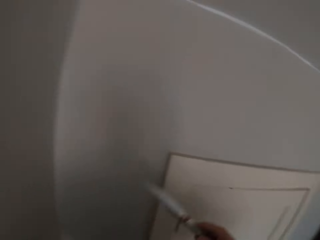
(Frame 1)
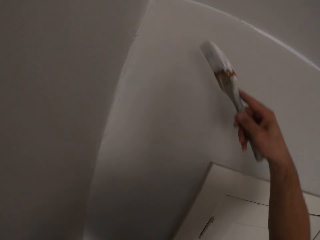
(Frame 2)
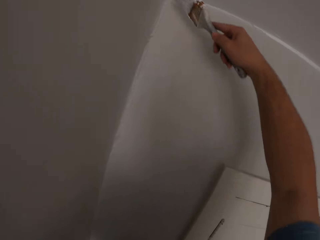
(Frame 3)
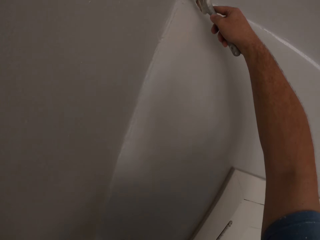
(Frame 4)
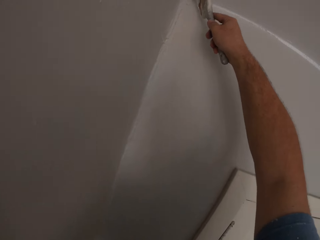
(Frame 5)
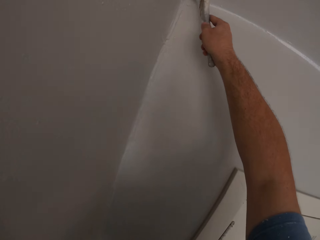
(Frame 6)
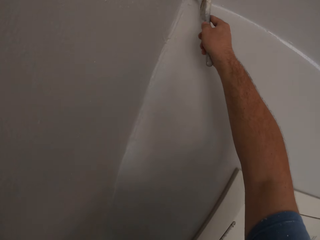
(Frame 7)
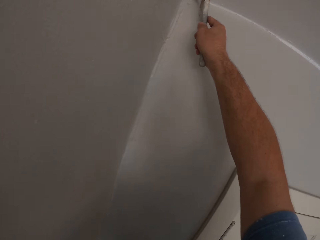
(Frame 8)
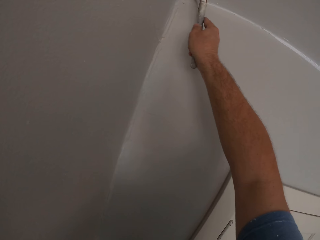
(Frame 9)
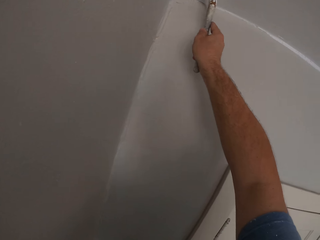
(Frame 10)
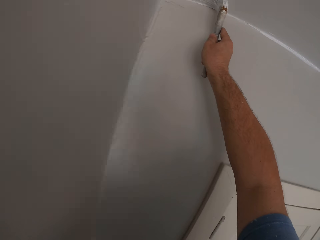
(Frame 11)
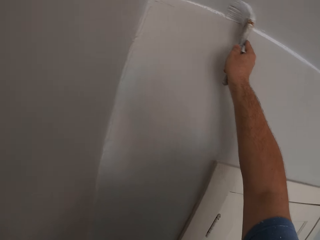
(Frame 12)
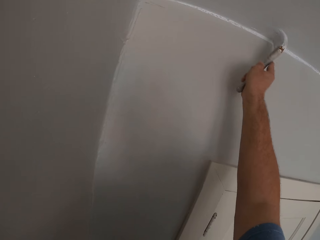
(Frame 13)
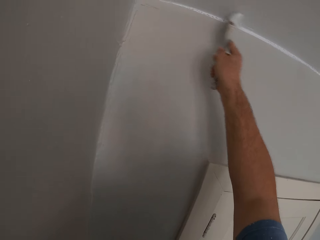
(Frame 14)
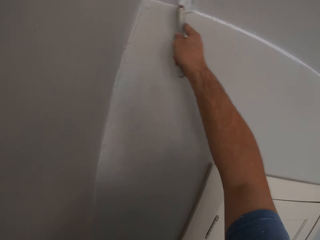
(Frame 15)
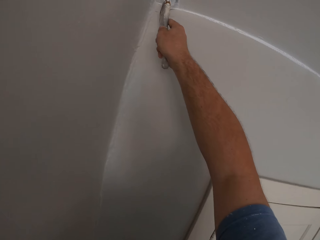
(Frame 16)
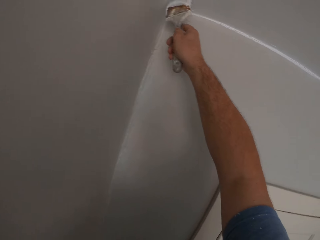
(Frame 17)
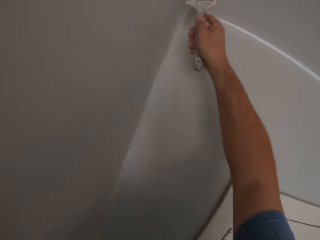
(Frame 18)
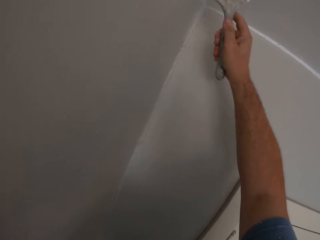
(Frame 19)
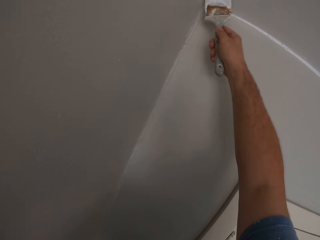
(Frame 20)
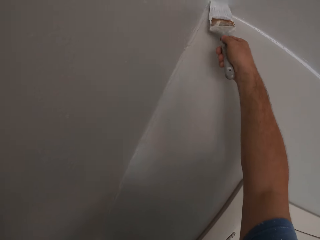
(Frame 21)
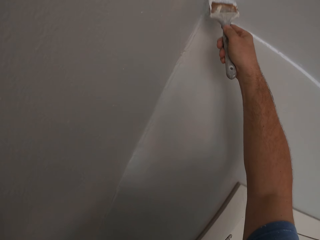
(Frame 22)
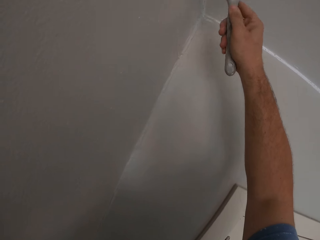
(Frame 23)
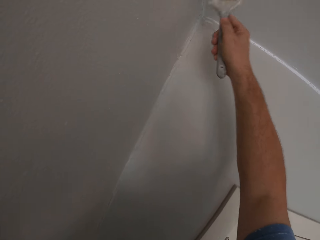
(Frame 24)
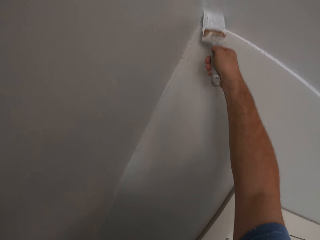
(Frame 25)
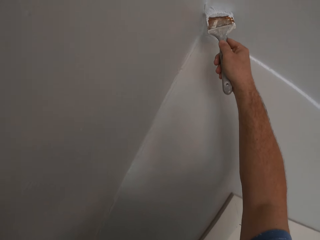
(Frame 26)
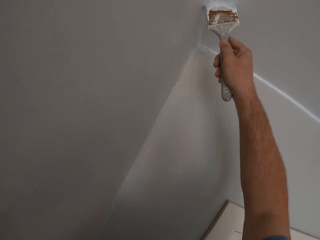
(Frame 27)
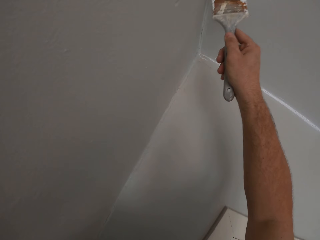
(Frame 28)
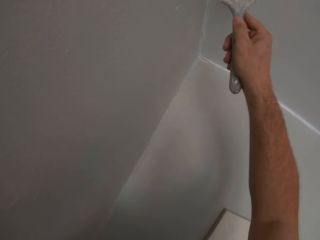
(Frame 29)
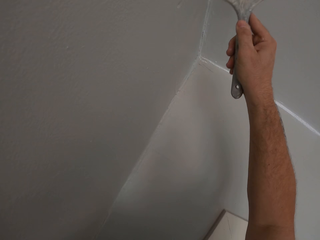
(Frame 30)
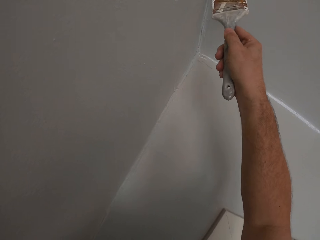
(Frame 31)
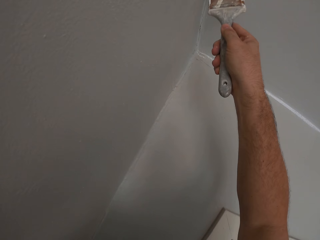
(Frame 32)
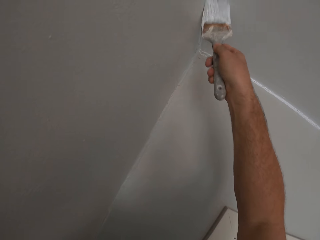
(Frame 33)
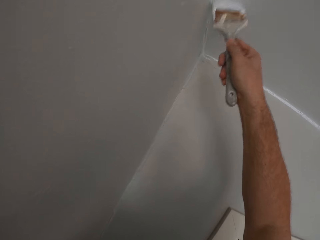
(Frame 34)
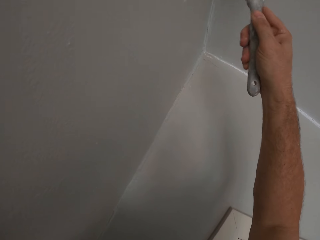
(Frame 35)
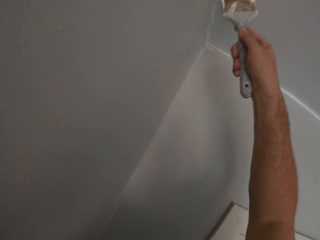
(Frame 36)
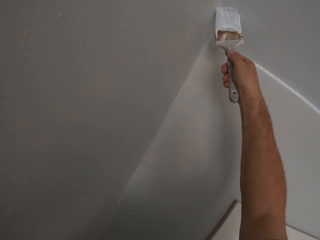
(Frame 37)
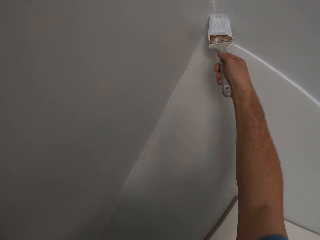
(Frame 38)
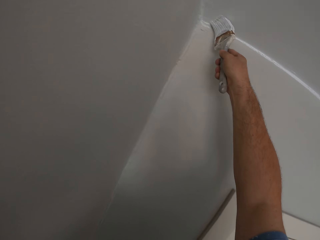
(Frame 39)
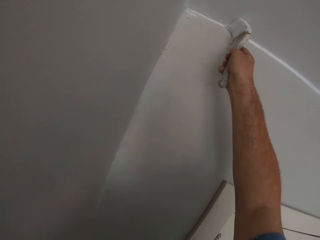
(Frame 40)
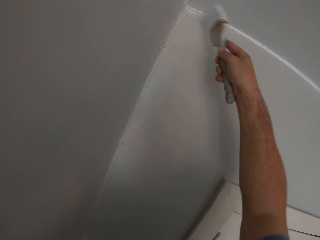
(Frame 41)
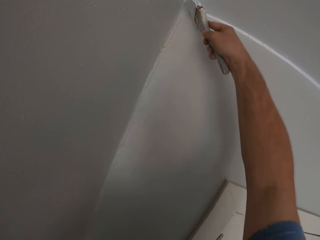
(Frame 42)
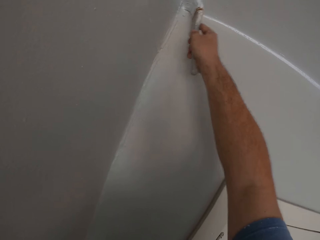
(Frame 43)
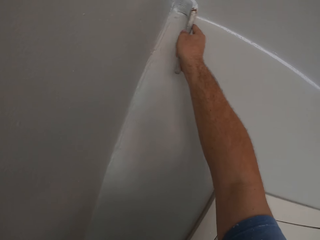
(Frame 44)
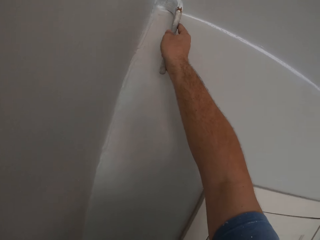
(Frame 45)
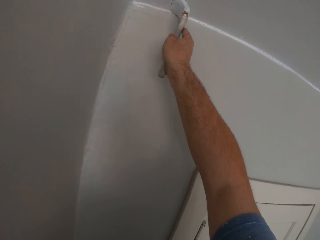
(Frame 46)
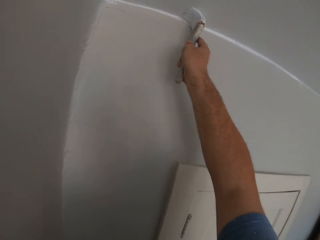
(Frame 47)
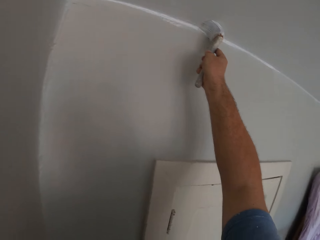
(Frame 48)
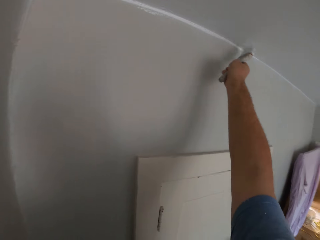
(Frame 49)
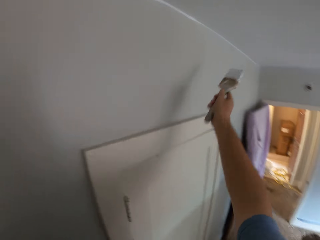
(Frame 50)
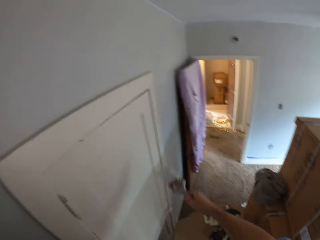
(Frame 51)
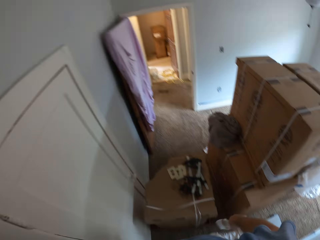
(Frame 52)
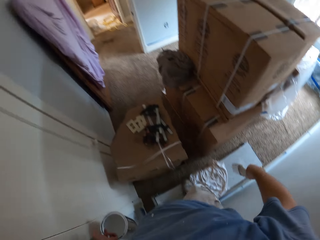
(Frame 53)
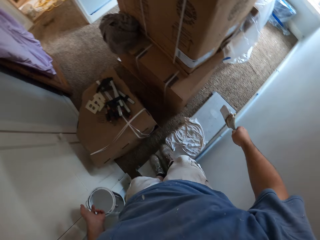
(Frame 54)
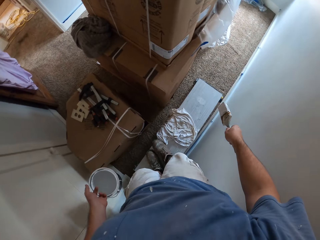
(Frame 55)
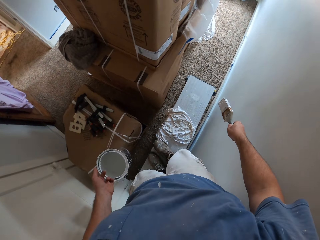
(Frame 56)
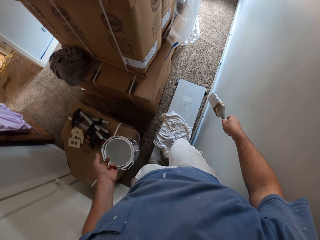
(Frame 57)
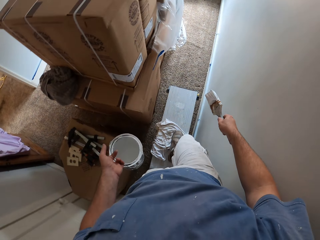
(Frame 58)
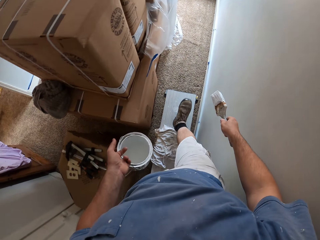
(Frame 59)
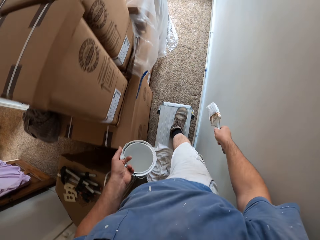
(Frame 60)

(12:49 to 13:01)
The camera wearer paints the ceiling with the paint brush in his right hand. He withdraws the paint brush from the ceiling.

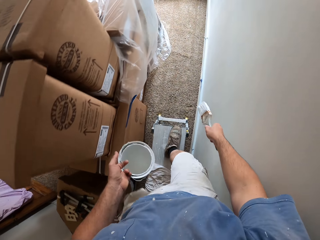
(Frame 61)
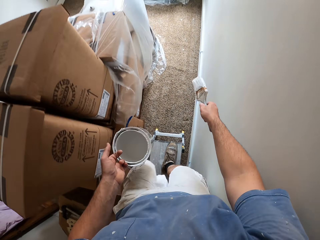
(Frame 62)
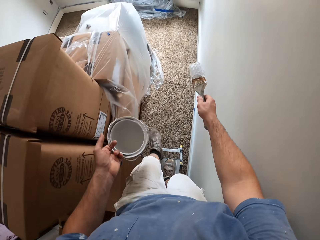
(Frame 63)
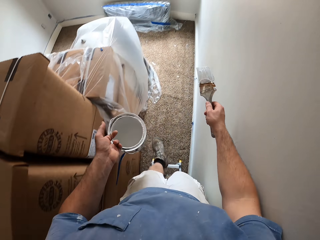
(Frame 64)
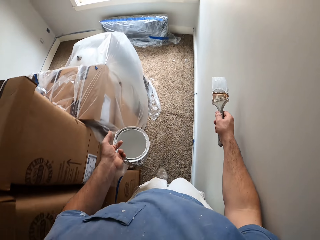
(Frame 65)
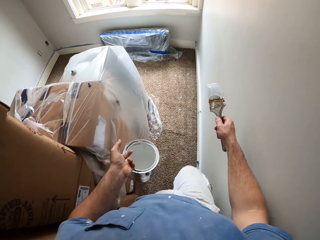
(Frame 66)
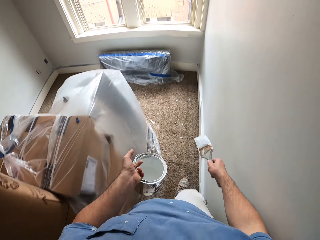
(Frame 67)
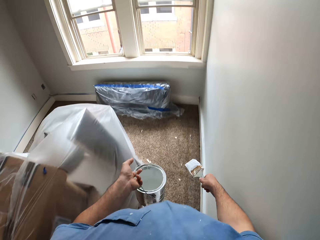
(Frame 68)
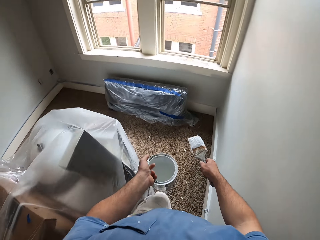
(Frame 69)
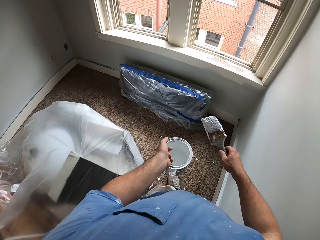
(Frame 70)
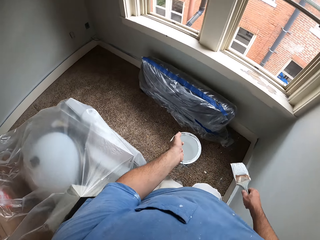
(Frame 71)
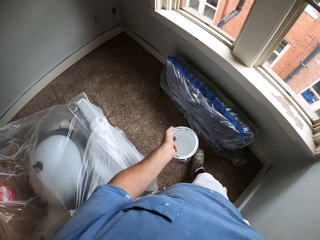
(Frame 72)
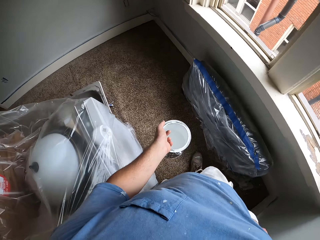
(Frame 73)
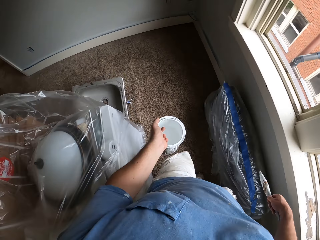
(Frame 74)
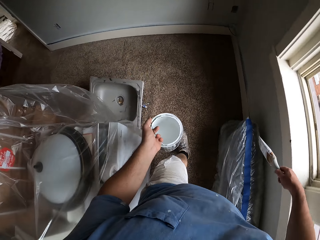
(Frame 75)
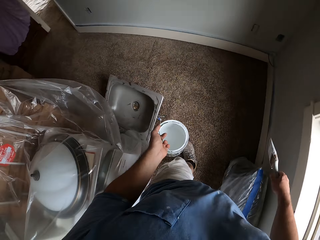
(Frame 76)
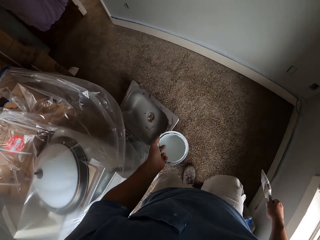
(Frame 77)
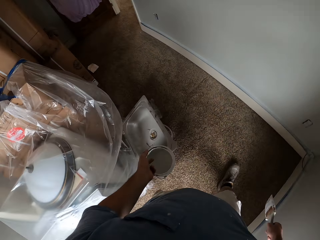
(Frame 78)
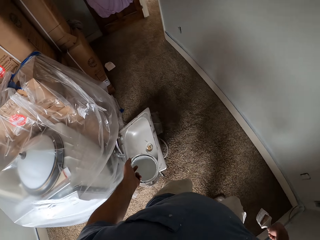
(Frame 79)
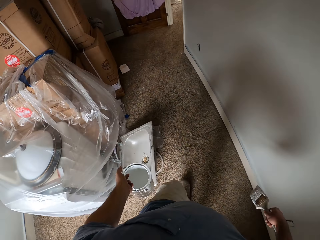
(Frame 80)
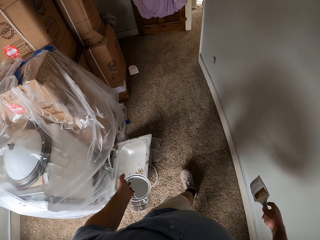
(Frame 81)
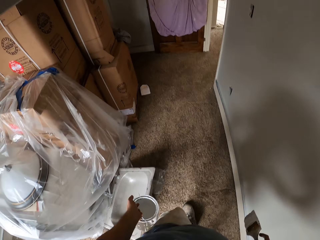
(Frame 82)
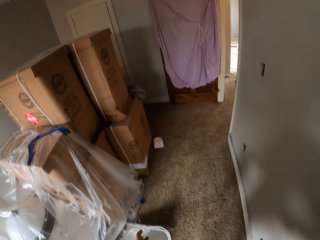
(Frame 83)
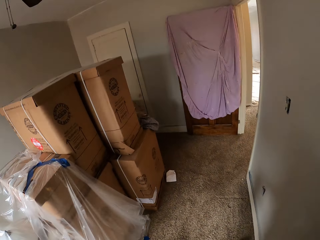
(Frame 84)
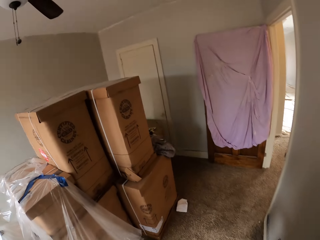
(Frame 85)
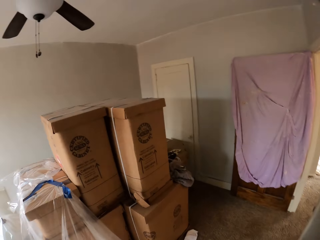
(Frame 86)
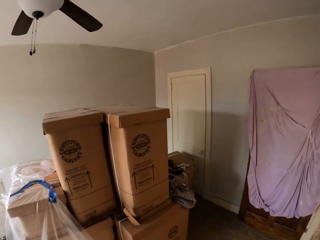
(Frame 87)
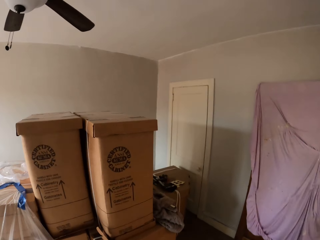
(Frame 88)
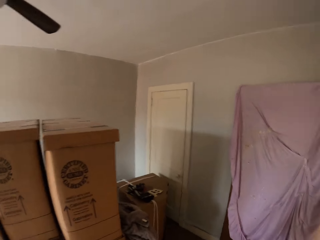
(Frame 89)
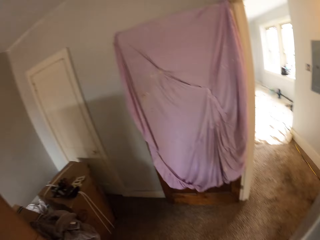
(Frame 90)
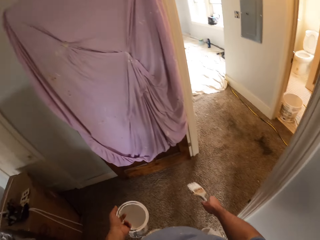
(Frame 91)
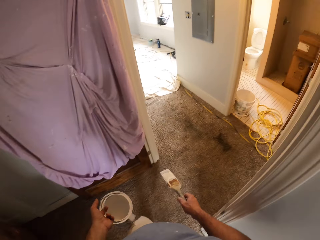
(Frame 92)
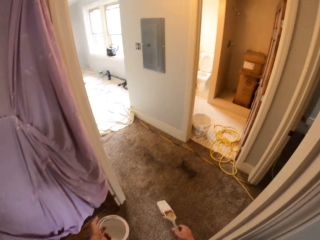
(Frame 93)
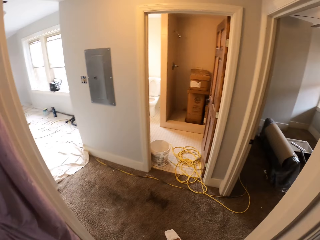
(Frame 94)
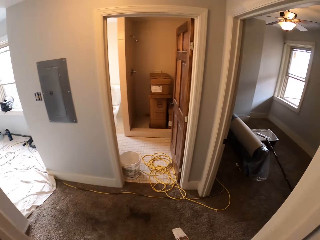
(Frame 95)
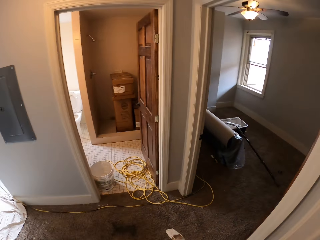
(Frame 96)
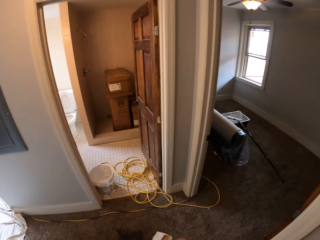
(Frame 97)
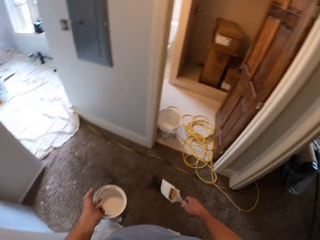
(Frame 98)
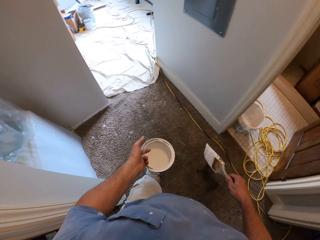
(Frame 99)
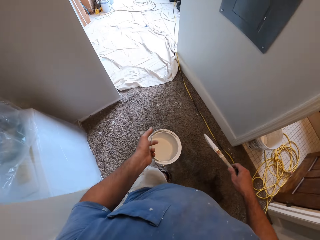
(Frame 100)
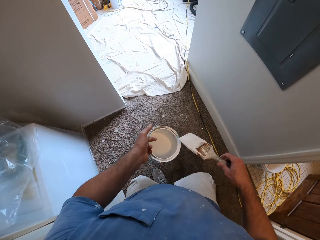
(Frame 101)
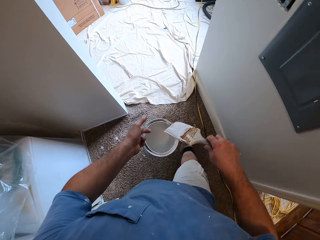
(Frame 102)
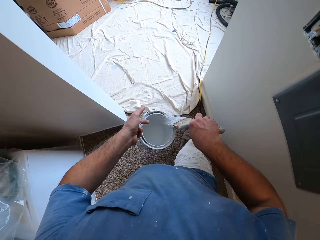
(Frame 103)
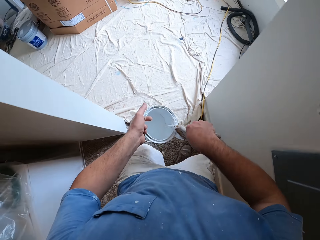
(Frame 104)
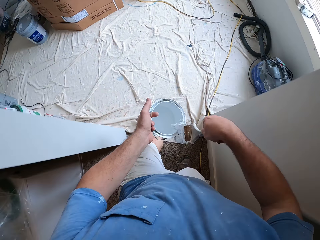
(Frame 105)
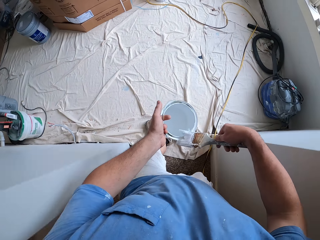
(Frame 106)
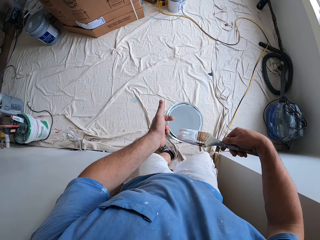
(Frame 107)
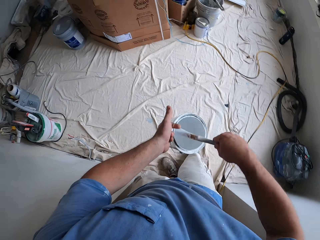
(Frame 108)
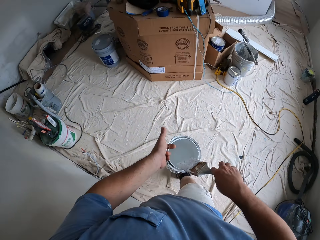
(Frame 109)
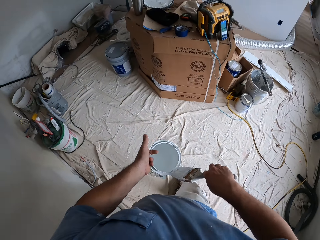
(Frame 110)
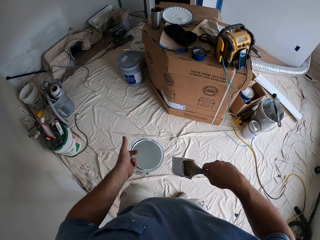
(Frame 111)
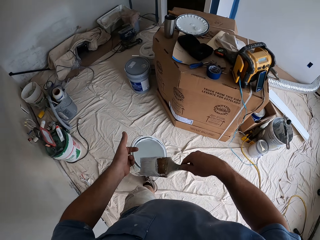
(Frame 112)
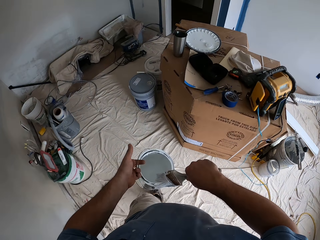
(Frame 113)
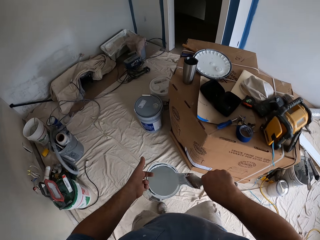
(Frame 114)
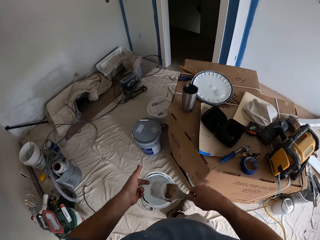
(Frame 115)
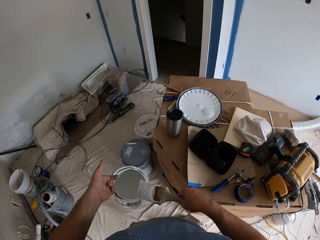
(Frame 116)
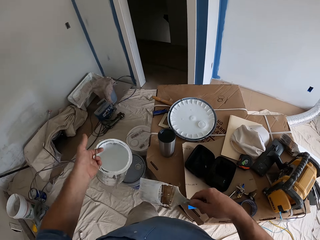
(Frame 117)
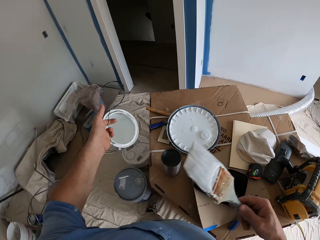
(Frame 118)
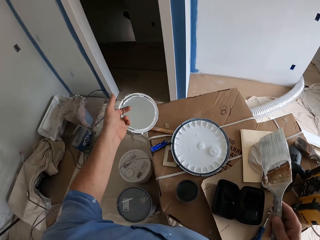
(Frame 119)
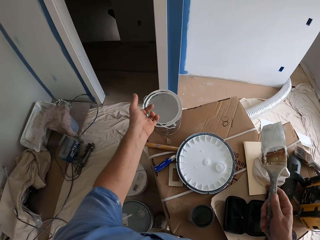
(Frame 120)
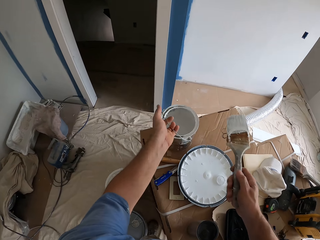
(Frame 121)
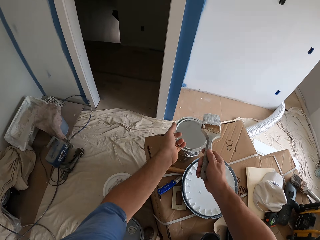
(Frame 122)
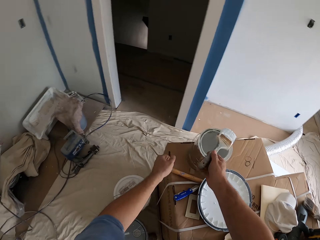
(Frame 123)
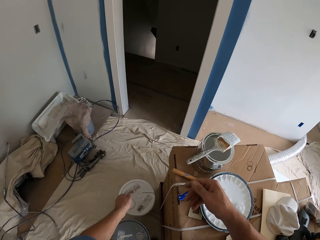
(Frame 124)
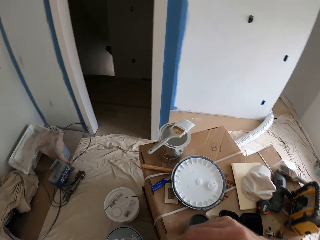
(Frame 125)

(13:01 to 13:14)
The camera wearer walks on the work bench. They walk to another room. They get off the work bench. They leave the room. They remove the paint from the paint brush. They clean the paint container with the paint brush. They enter another room. They drop the paint container on a carton. They drop the paint brush on the paint container.
